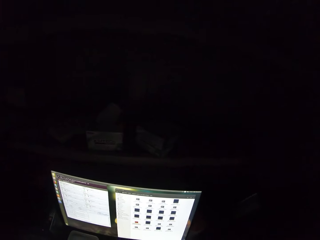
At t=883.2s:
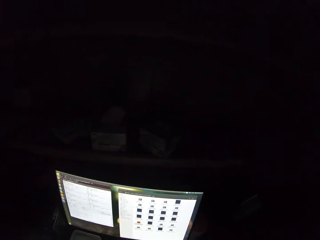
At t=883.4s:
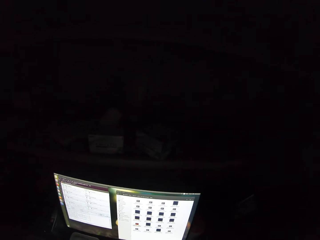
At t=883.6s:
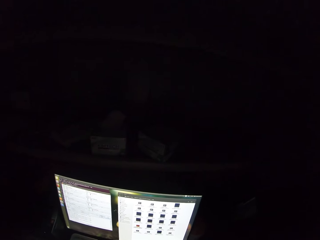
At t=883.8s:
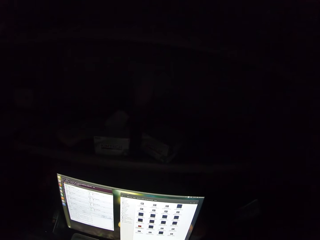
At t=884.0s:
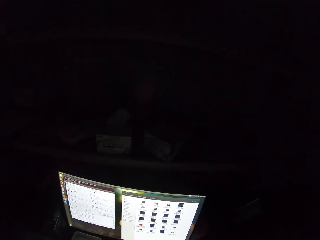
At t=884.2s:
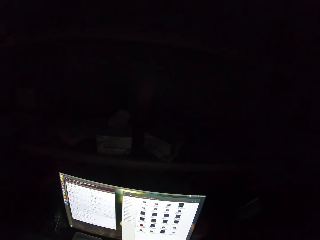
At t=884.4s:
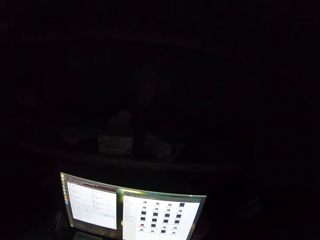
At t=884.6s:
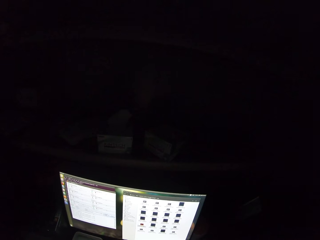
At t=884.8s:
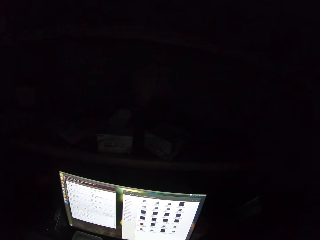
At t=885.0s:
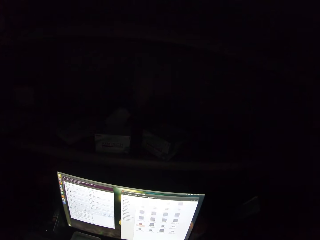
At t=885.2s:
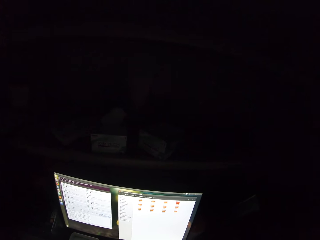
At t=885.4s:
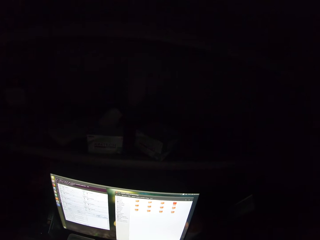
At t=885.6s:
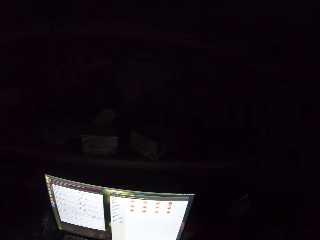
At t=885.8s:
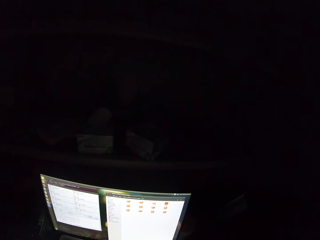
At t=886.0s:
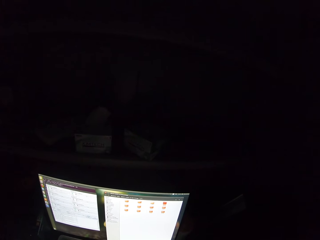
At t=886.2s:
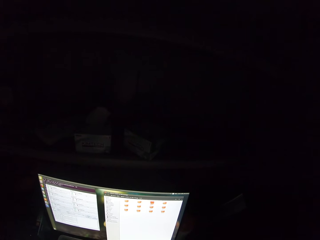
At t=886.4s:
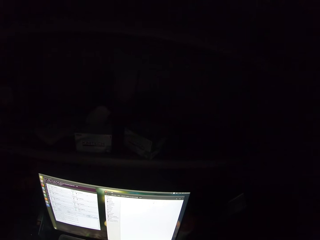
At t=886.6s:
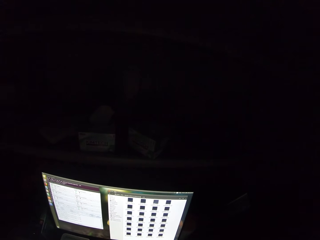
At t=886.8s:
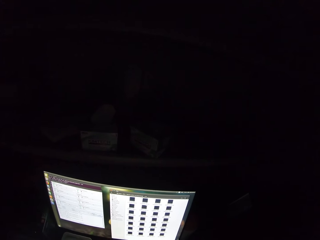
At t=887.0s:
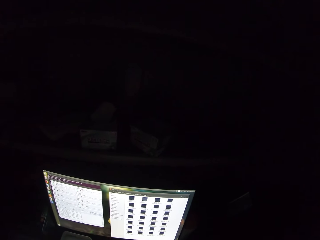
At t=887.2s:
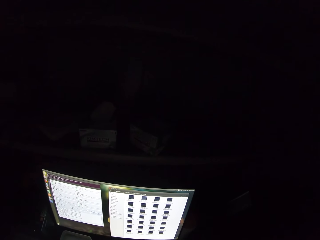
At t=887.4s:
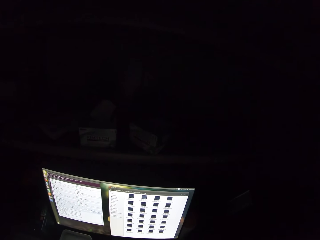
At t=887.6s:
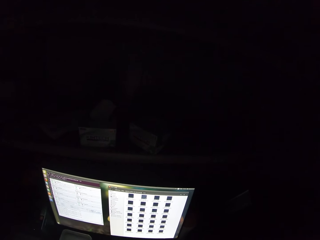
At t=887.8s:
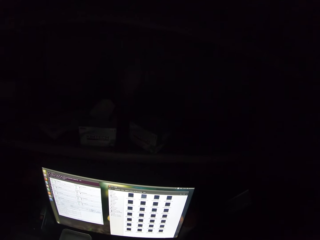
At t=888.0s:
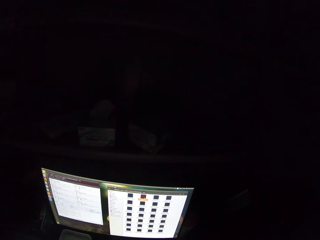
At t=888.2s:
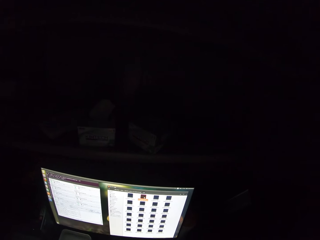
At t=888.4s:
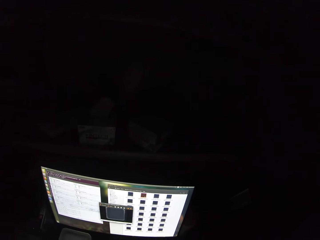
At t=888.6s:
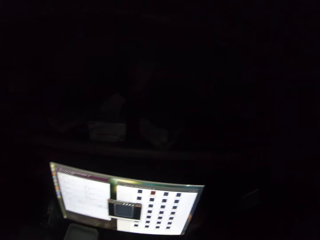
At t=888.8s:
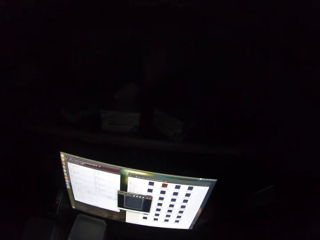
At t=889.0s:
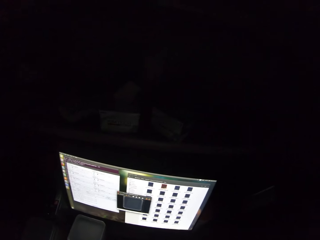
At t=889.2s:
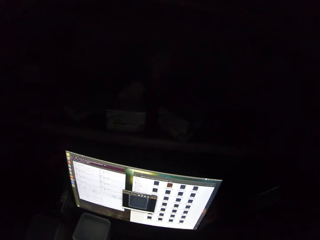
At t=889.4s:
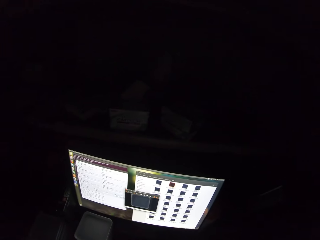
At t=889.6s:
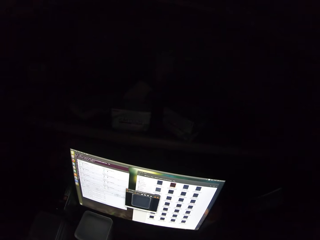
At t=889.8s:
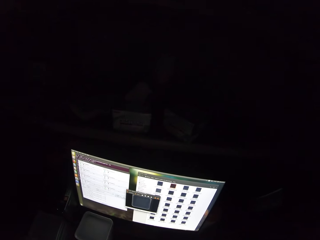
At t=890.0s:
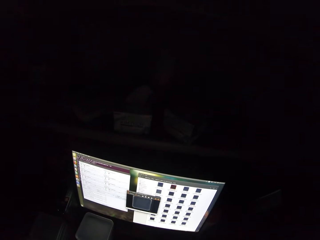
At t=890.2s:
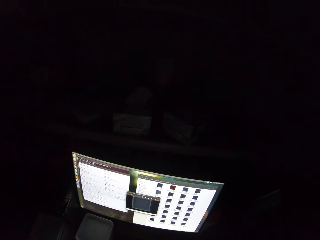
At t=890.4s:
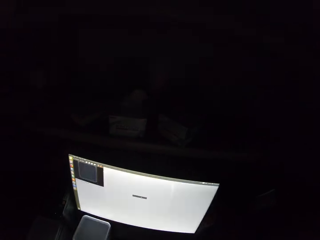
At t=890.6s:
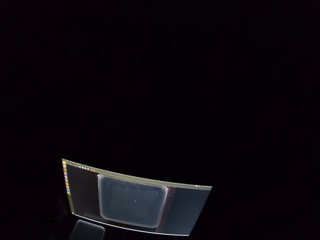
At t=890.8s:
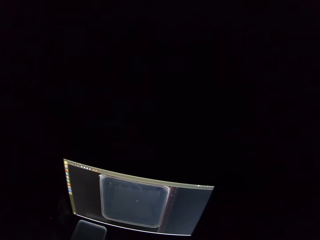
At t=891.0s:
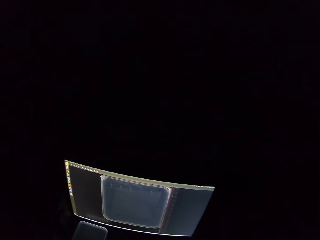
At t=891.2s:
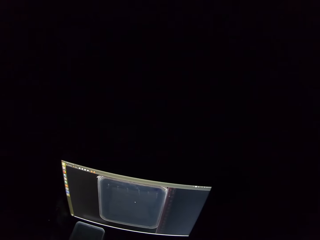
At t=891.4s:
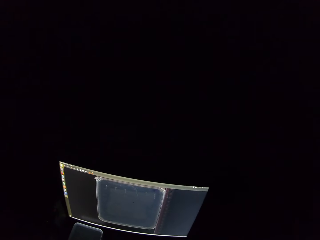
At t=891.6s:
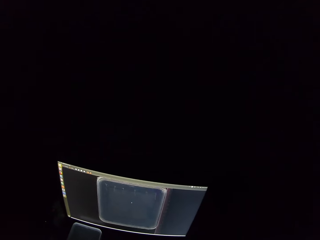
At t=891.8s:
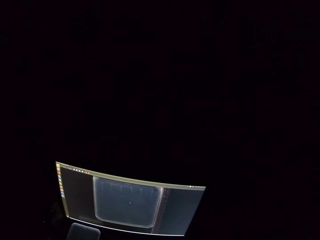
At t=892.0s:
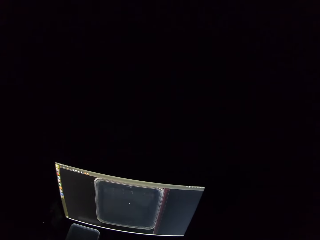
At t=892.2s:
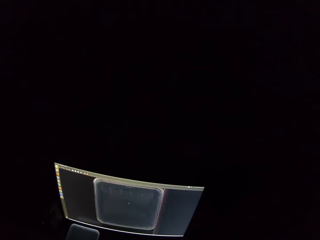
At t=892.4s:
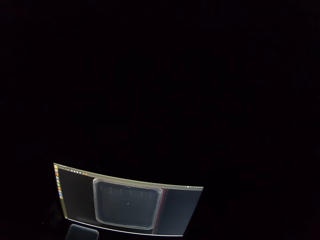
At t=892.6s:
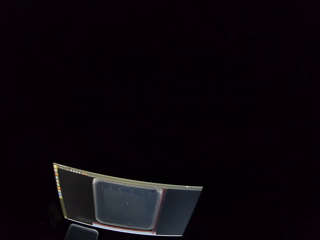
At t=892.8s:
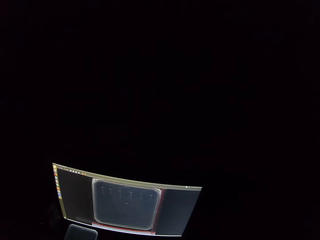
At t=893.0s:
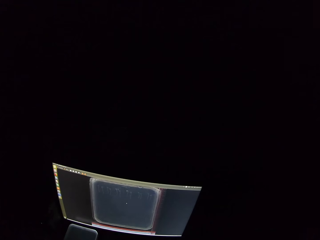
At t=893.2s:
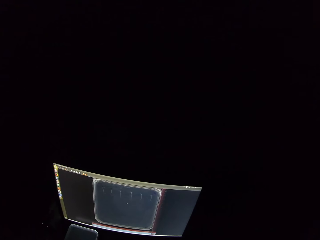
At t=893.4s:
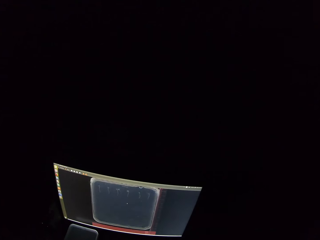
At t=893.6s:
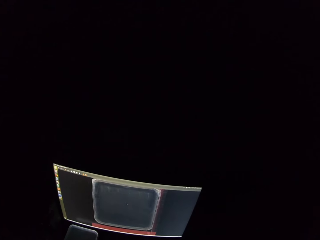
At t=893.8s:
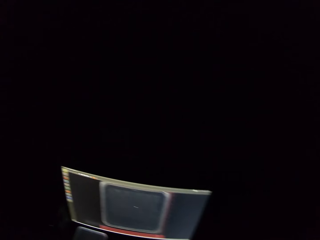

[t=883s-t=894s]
The camera wearer stares at the computer desktop. They scroll the computer.

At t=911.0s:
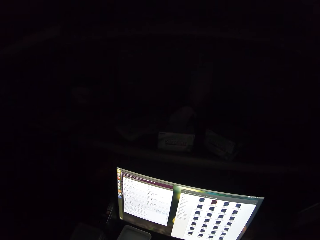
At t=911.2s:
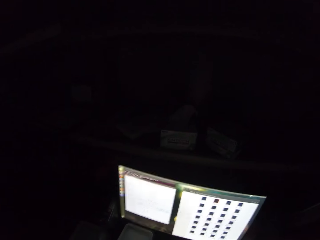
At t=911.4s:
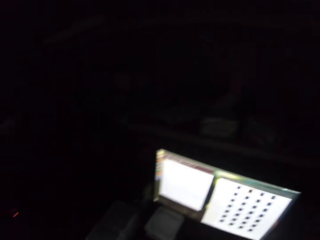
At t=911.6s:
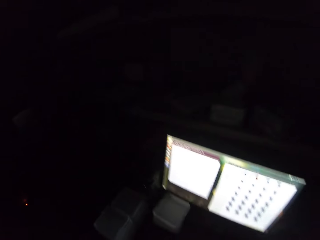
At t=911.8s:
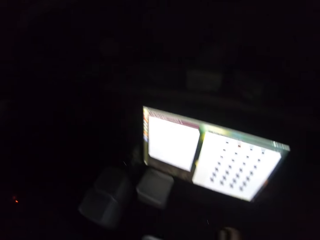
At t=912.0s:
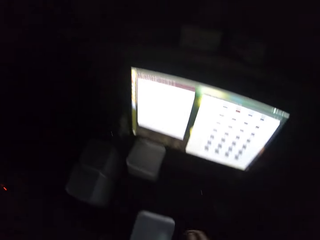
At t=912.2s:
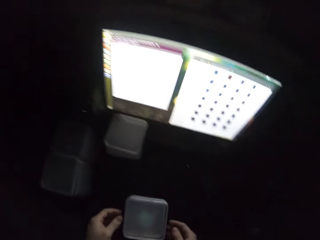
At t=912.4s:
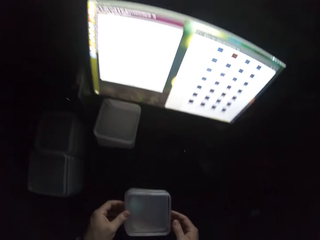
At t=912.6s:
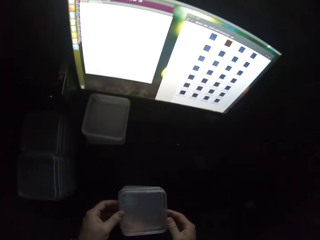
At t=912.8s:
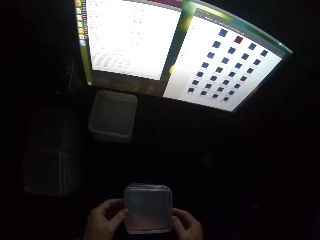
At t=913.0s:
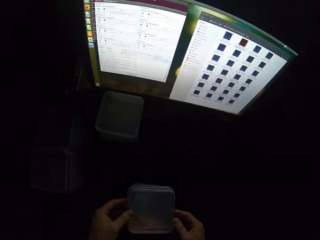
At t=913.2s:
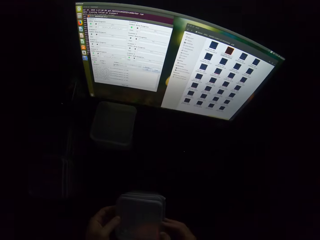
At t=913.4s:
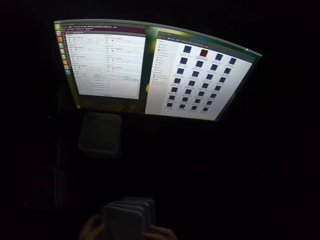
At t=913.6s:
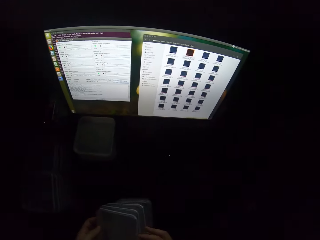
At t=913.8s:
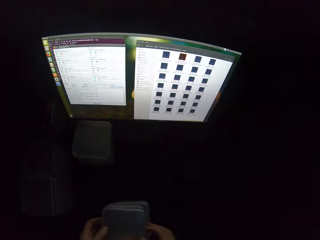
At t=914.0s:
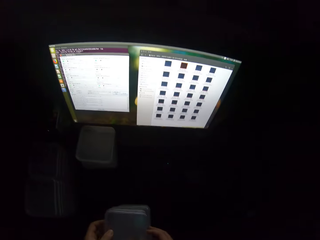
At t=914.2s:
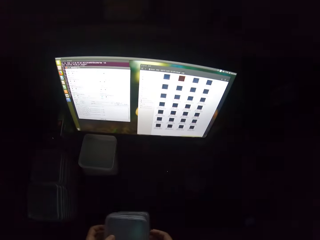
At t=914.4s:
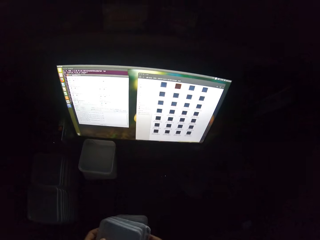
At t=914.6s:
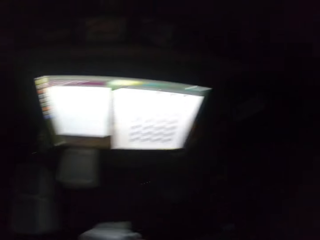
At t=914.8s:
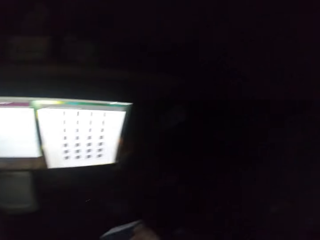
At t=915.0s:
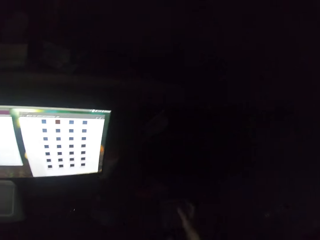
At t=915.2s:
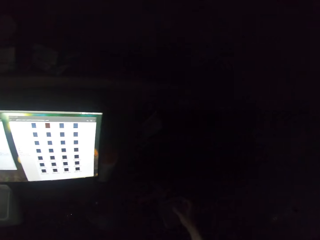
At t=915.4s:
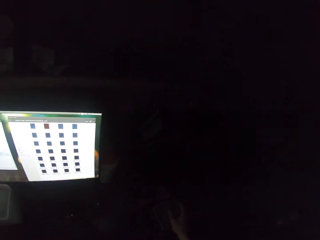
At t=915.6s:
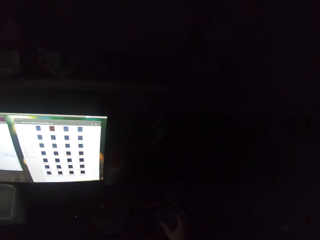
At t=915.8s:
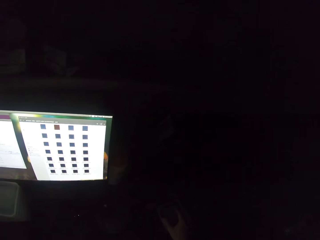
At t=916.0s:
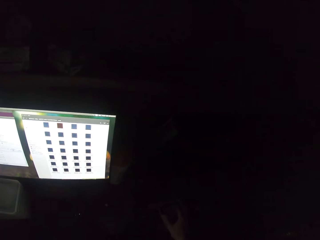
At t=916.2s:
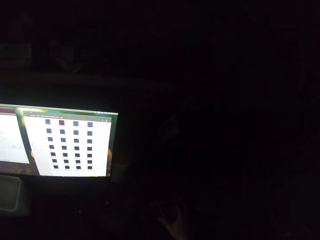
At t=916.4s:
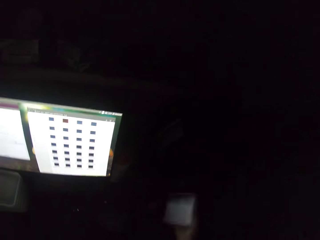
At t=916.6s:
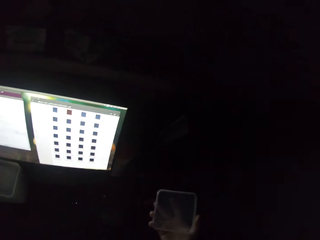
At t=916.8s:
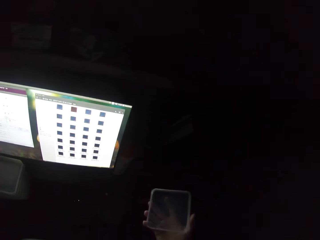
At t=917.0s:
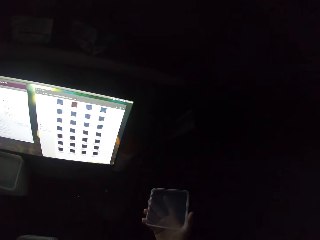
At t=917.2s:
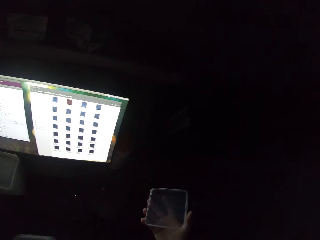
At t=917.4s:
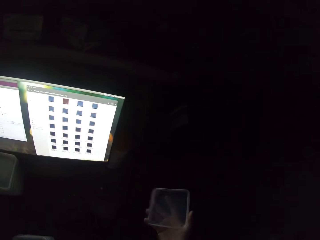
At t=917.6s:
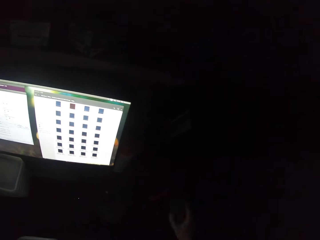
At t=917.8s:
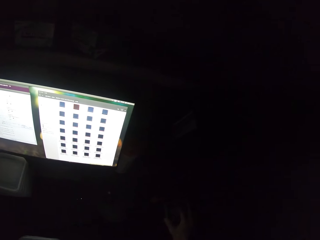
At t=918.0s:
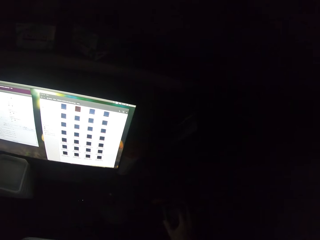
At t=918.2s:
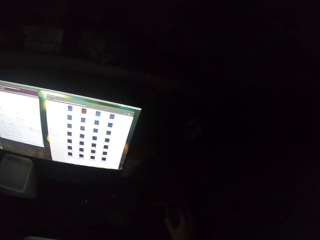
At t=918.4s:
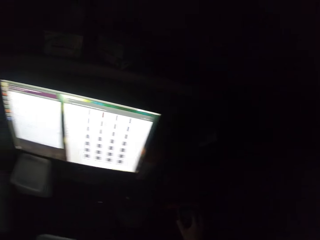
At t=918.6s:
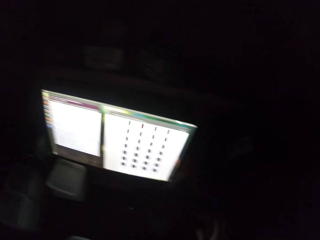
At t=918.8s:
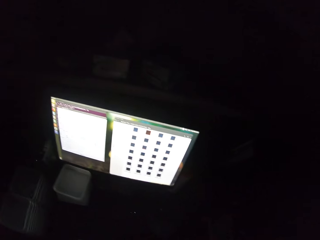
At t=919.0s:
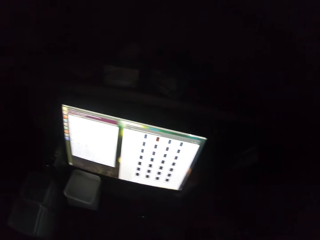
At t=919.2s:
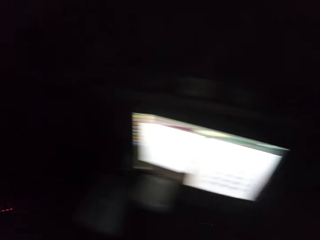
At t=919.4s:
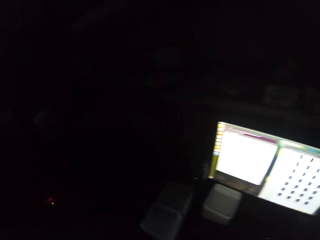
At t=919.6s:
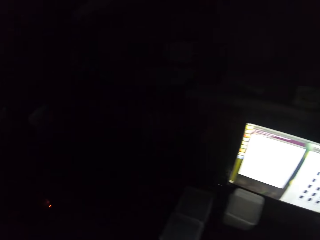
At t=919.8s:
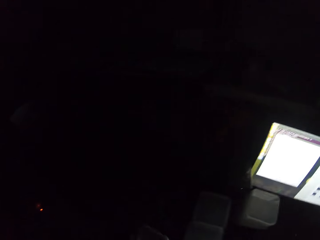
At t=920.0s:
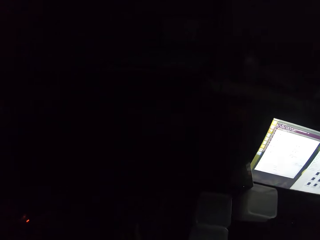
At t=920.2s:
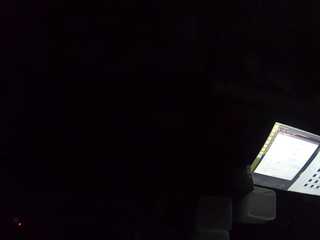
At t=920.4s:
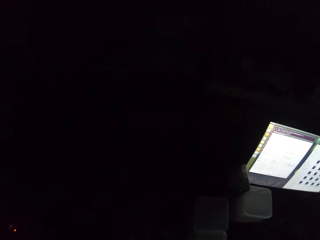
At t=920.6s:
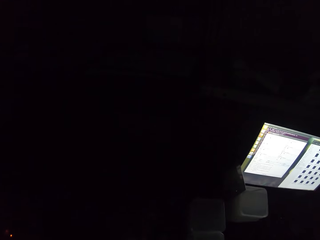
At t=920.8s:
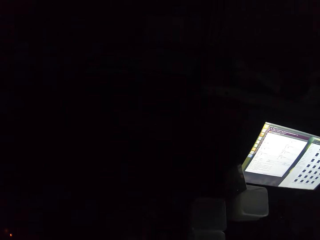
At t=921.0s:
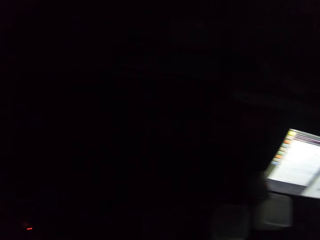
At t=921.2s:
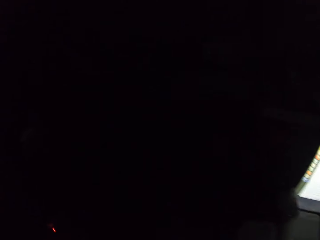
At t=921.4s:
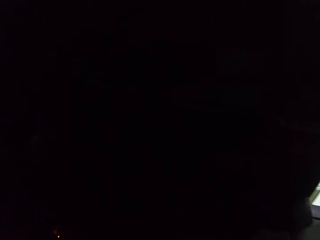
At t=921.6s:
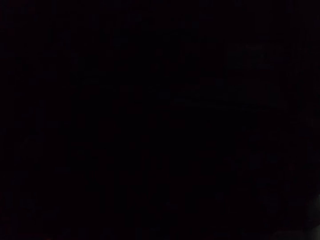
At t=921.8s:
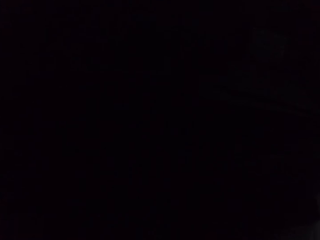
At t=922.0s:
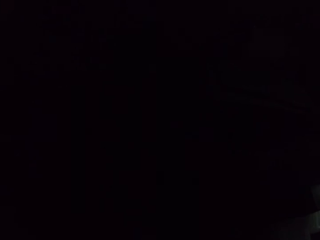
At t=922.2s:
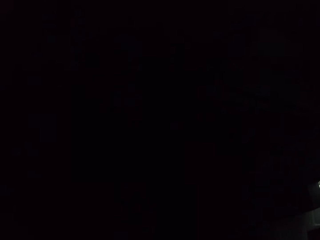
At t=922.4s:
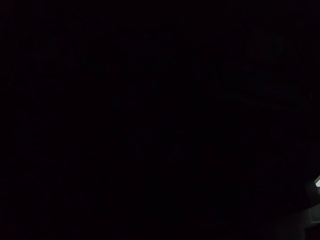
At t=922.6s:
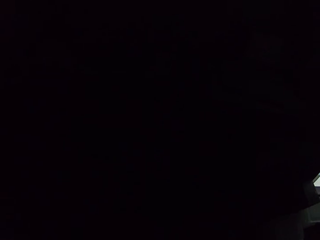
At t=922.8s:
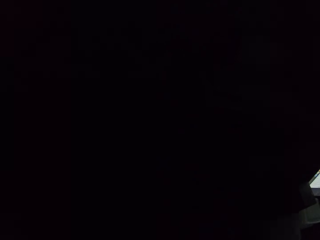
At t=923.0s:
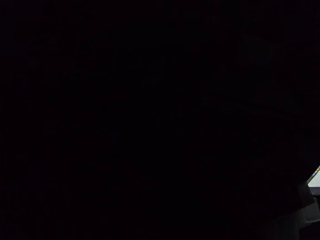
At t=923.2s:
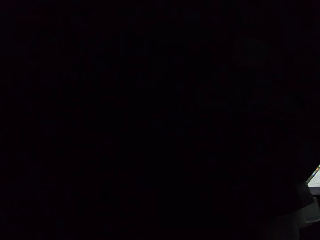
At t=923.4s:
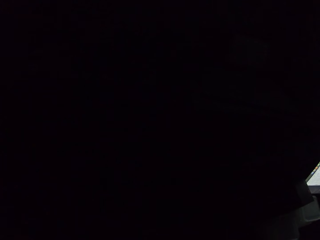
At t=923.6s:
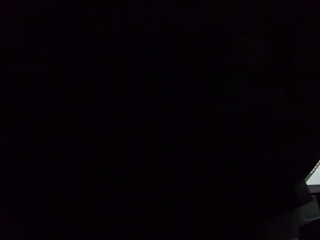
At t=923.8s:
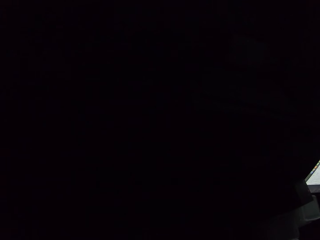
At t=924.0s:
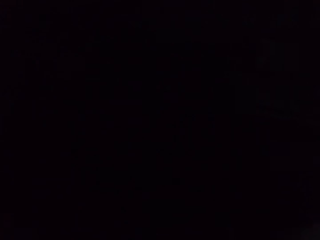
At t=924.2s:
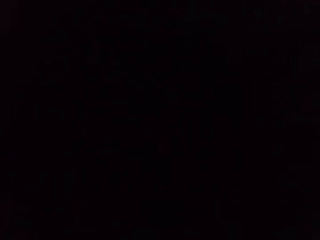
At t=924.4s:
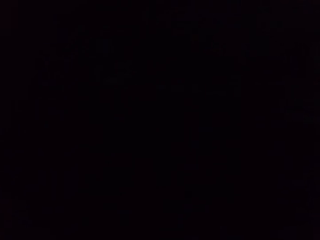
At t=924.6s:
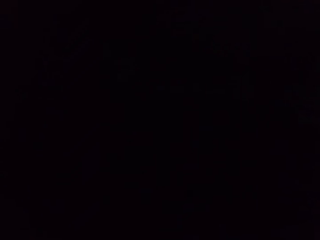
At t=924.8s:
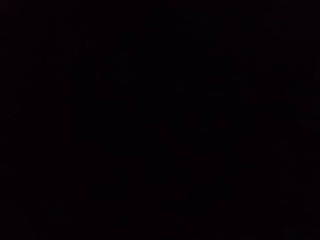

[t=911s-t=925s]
The camera wearer holds an item with his hands. He lifts an object. He places the object on the table. He holds a phone. He places the phone on the table. He moves around the room.
